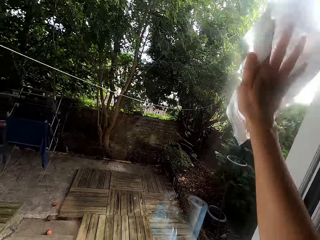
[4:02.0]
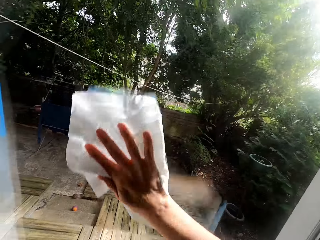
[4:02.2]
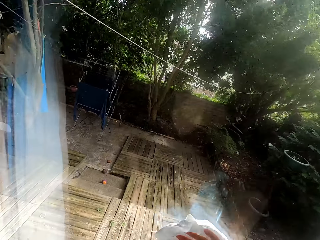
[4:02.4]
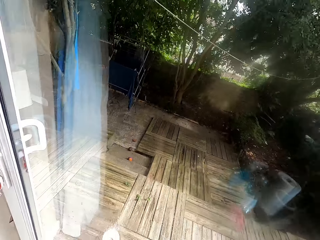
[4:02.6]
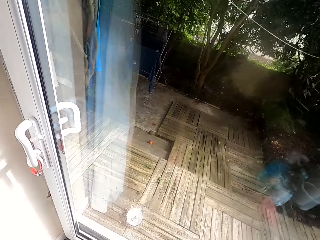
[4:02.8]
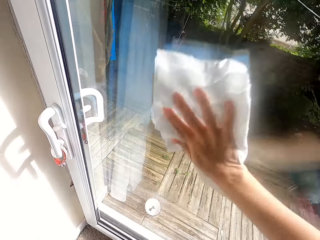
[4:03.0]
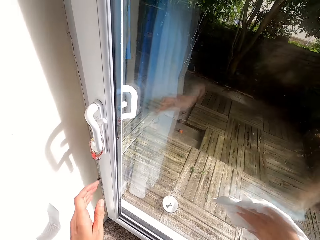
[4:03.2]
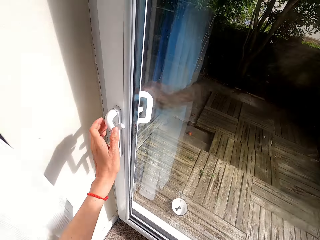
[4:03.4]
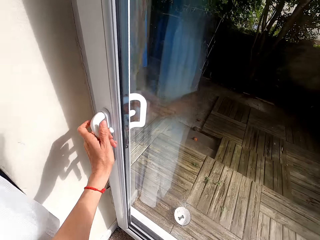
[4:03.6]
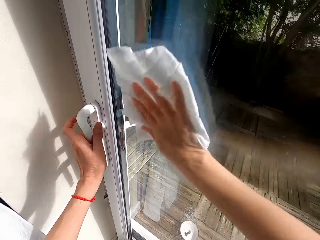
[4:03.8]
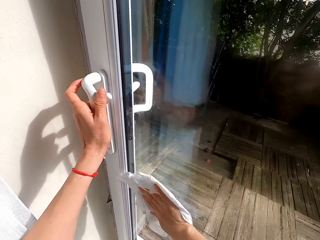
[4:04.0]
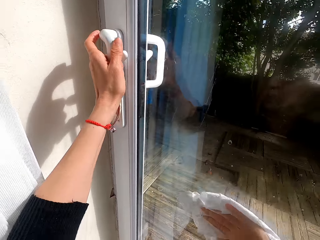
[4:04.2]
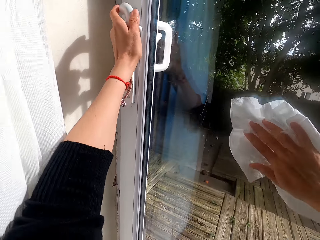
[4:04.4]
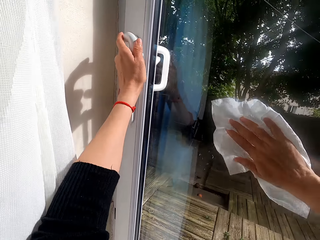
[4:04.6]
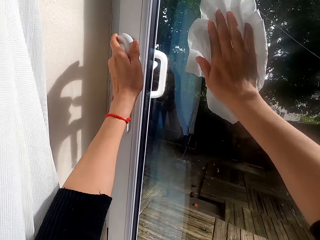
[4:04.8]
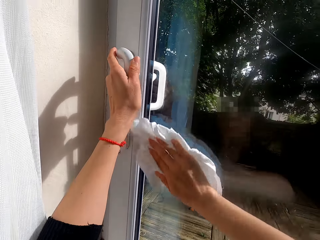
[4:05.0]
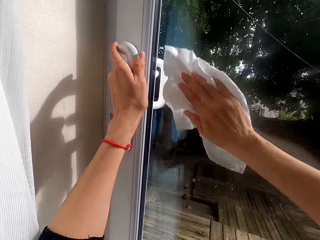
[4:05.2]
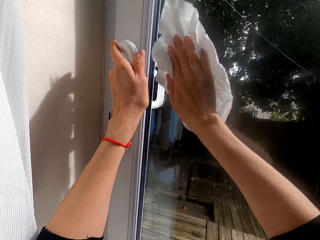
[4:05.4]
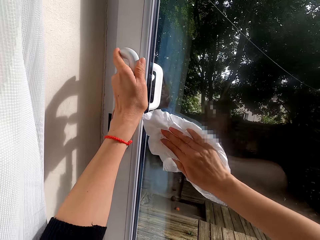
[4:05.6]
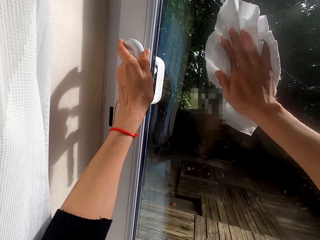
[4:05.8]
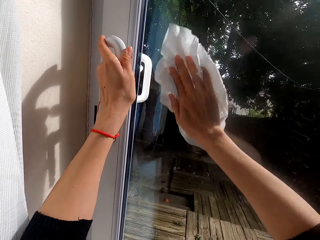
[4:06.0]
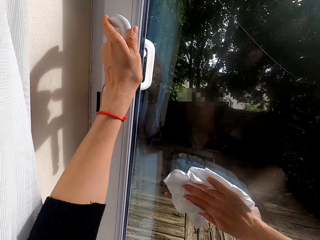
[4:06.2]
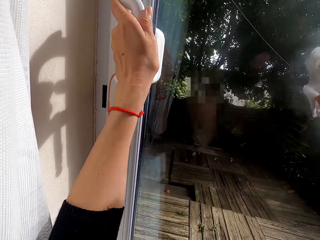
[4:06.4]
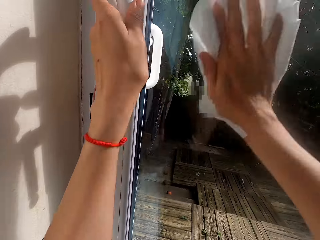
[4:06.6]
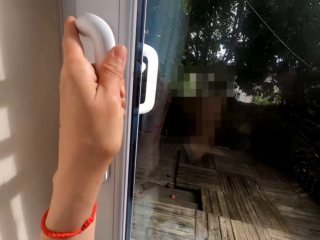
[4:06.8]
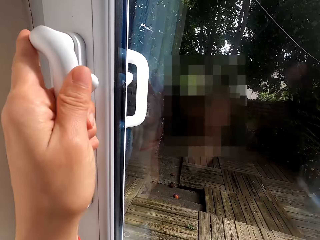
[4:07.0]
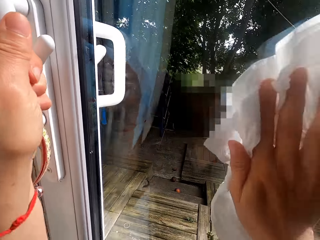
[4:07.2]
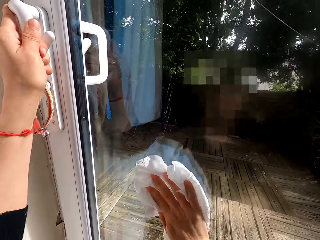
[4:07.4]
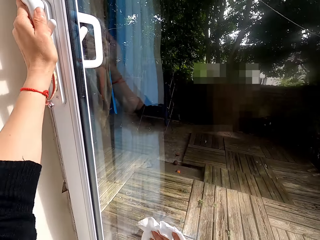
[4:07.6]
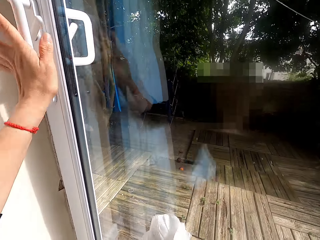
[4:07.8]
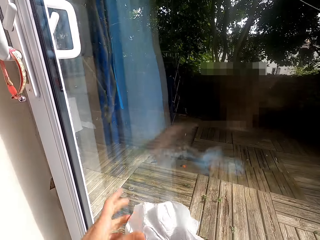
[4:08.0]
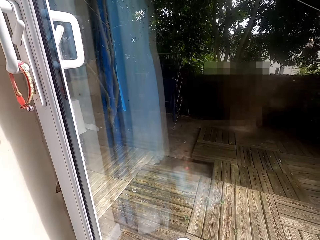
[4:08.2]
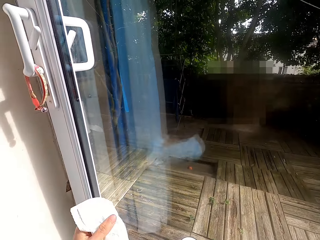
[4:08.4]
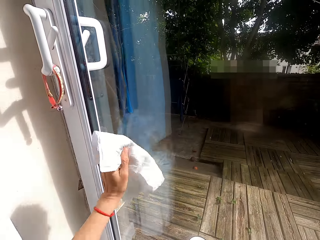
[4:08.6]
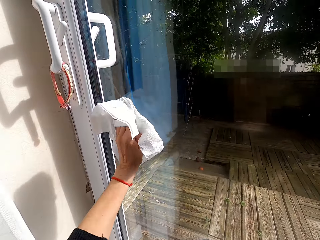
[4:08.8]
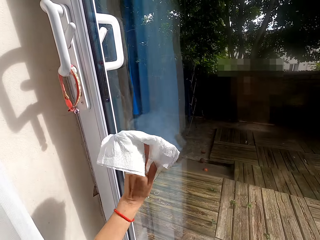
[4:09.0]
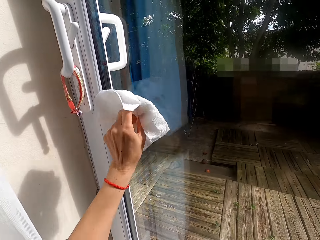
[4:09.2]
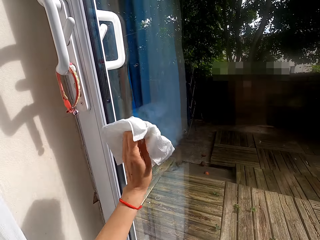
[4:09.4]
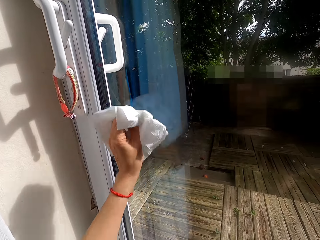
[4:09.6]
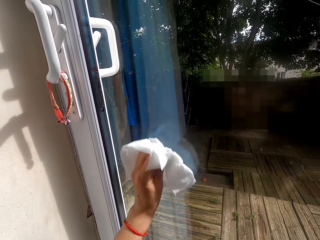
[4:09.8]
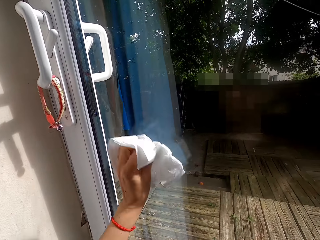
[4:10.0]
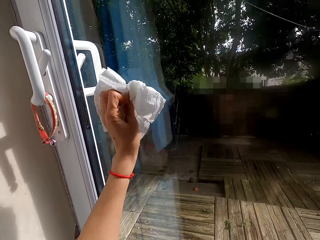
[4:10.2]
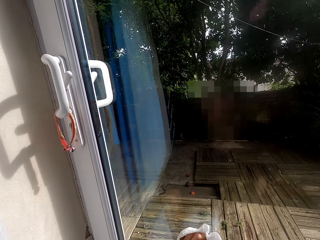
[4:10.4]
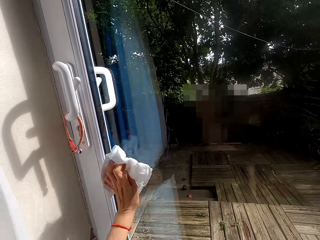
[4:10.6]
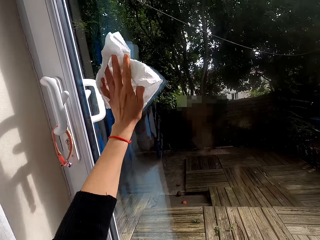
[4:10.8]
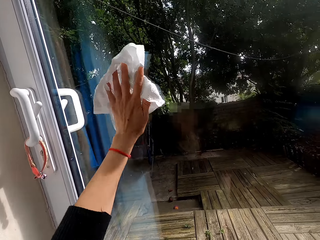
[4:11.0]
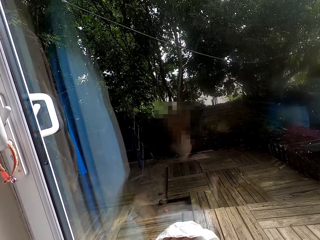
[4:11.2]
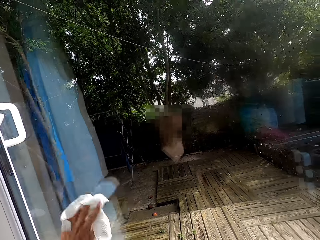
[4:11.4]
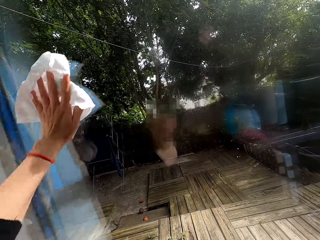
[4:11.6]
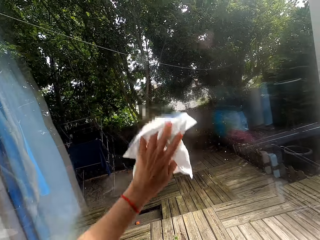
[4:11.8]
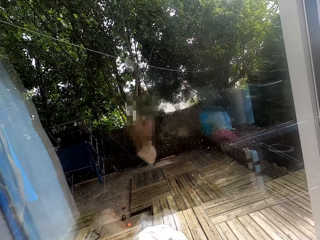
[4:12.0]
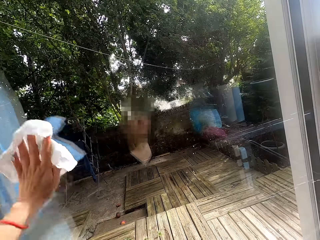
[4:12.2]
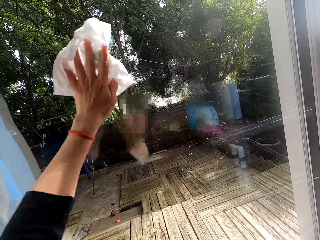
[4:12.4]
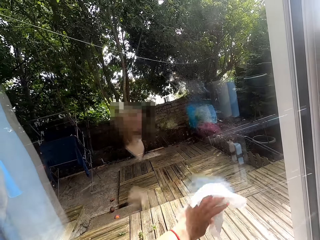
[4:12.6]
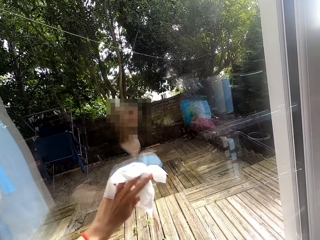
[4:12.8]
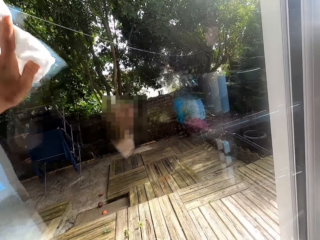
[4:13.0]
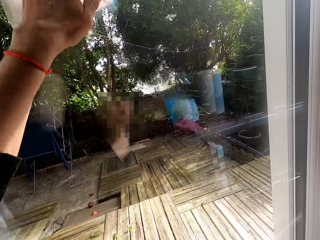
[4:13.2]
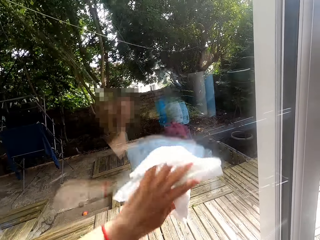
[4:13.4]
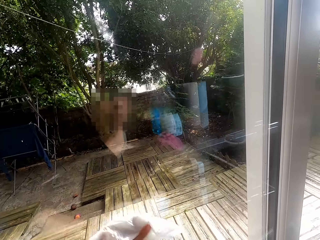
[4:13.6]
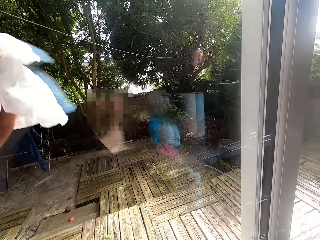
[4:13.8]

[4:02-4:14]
The camera wearer holds the glass door handle. They transfer the napkin to the left hand. They clean the glass door with the napkin.

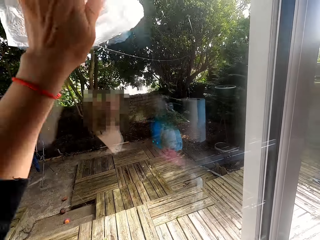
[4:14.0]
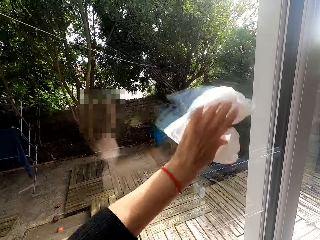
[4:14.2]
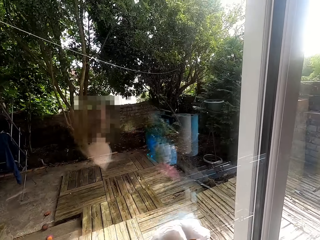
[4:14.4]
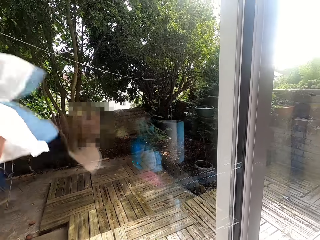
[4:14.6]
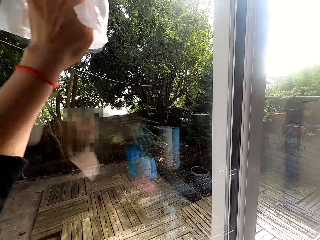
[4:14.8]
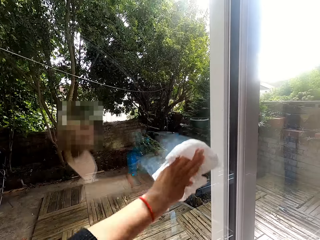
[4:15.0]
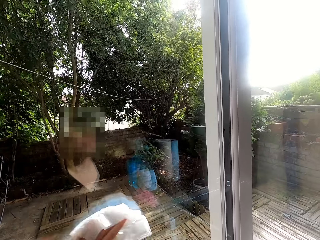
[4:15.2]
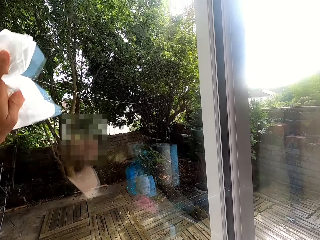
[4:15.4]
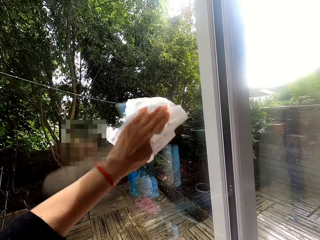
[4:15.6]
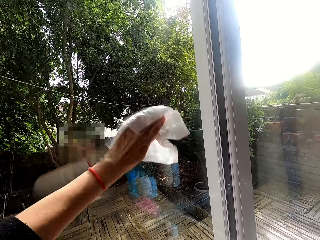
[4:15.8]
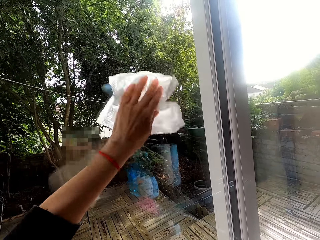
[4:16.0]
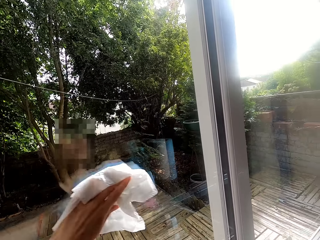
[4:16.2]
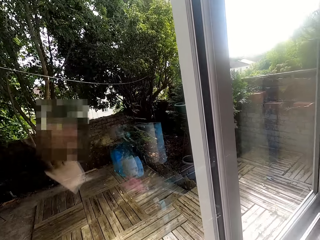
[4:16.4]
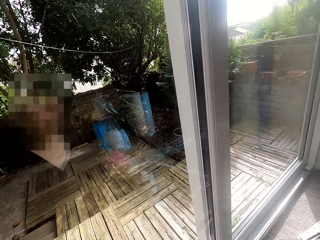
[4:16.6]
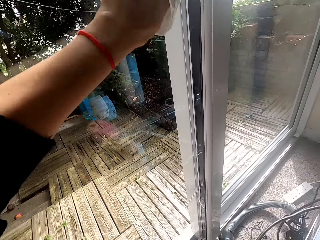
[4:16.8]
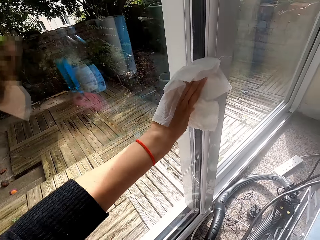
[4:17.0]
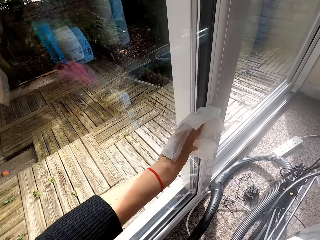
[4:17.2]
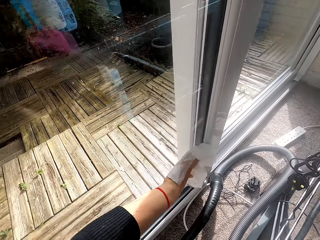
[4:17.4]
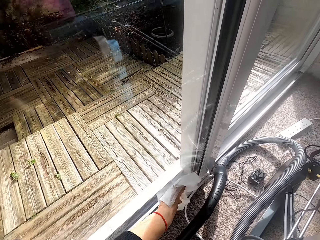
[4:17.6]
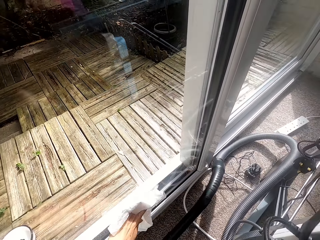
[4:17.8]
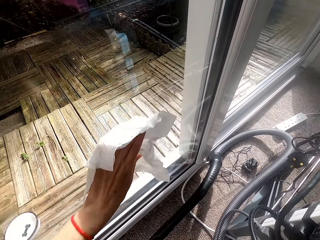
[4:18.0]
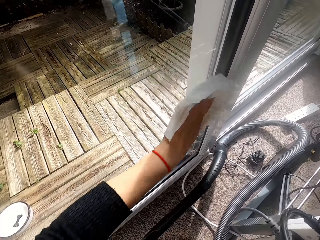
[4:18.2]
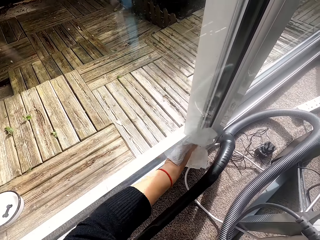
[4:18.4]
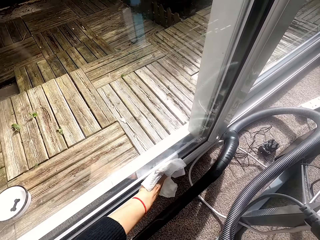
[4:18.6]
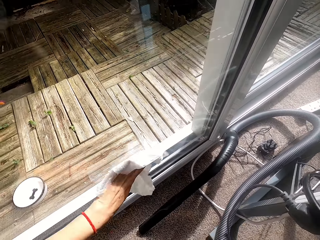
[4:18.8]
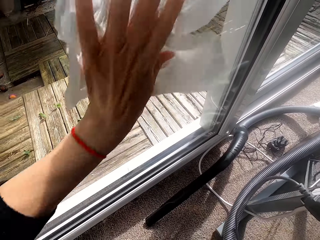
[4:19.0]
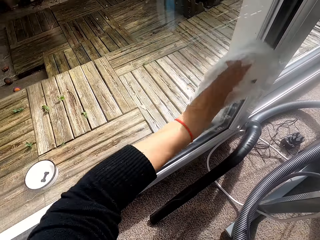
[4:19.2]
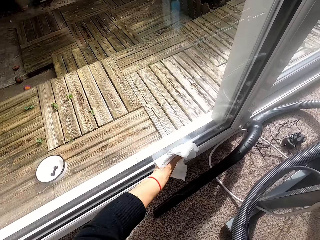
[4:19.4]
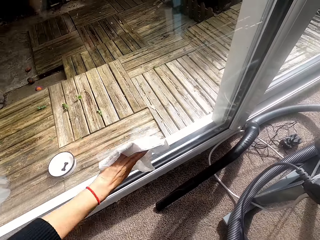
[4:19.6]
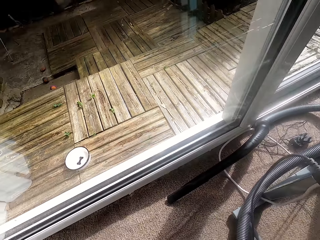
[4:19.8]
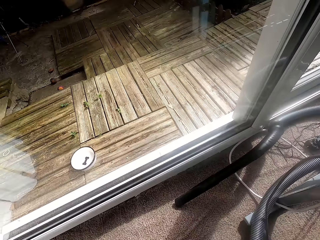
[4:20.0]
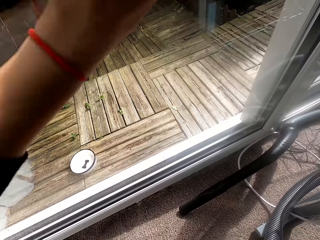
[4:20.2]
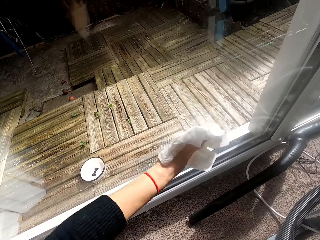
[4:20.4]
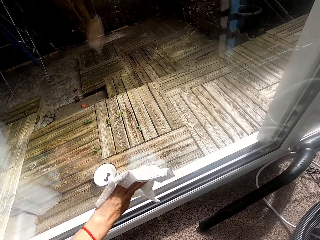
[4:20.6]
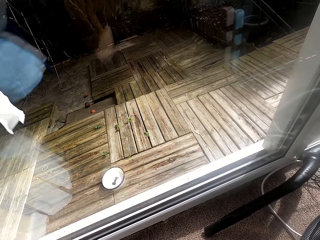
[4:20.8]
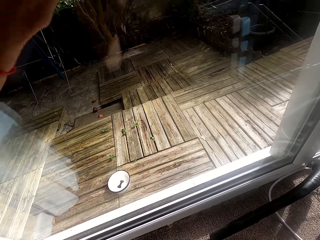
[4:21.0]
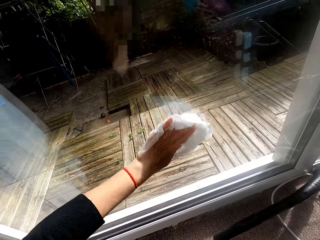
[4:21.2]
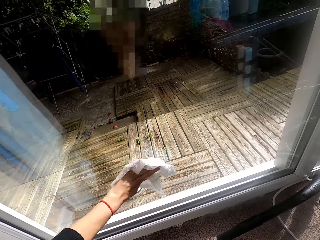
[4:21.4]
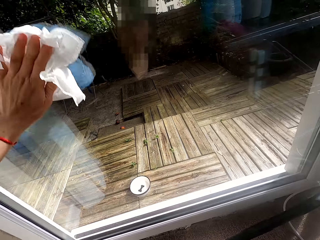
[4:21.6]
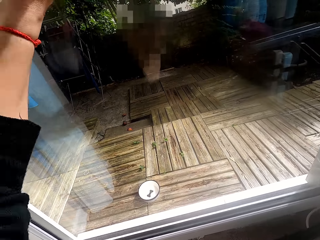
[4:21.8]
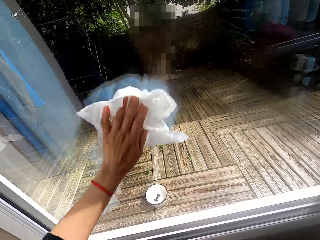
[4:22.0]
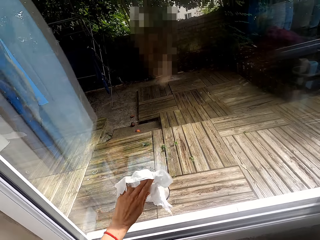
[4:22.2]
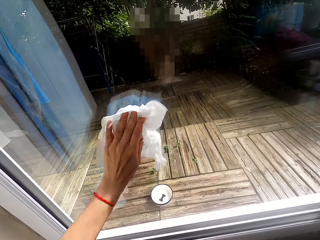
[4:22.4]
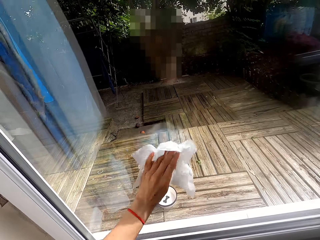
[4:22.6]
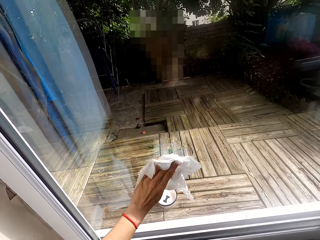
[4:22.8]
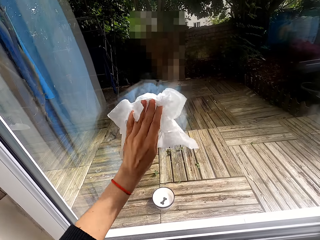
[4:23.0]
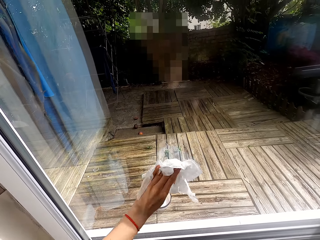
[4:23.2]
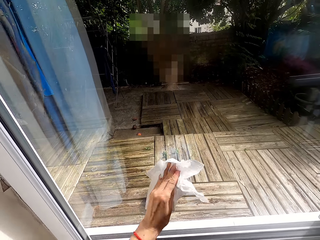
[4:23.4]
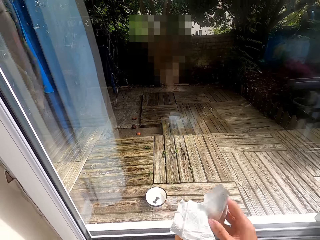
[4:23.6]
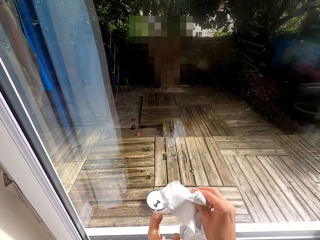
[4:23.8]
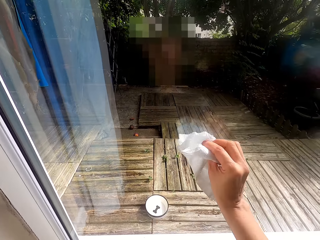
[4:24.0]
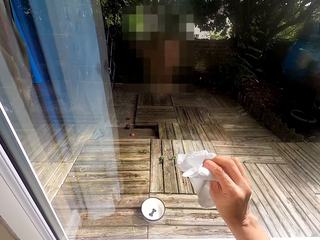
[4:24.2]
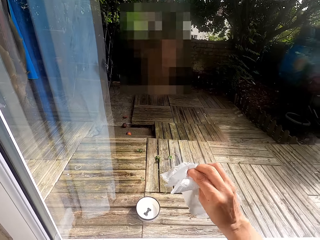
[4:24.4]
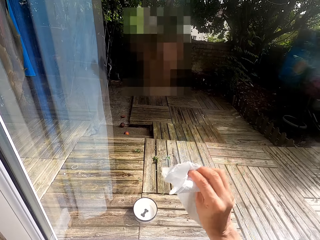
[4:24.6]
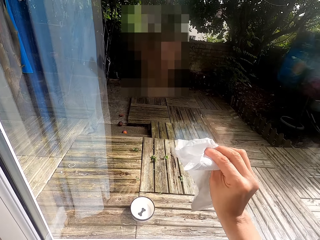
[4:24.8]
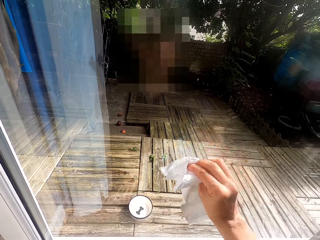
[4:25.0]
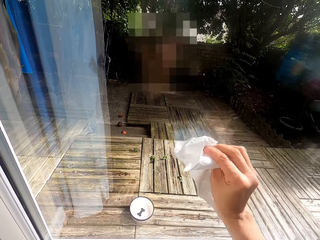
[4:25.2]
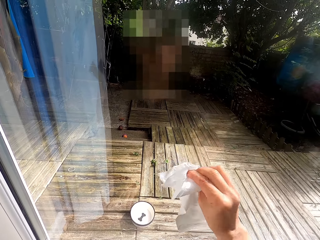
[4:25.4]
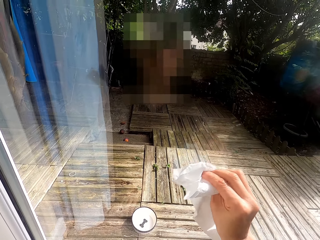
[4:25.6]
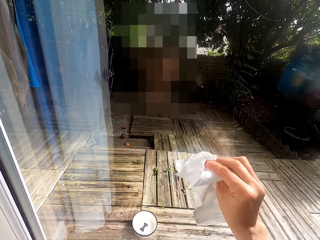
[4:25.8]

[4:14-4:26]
The camera wearer transfers the napkin to the right hand. They clean the glass door with the napkin.
